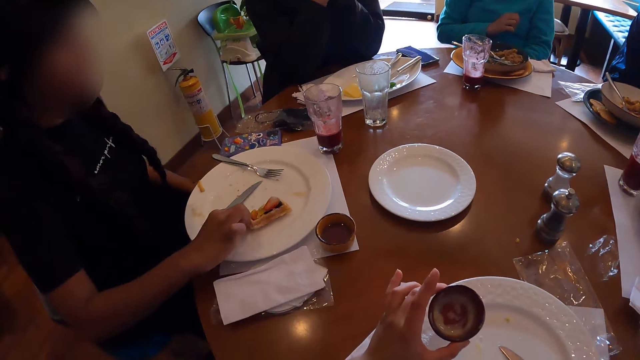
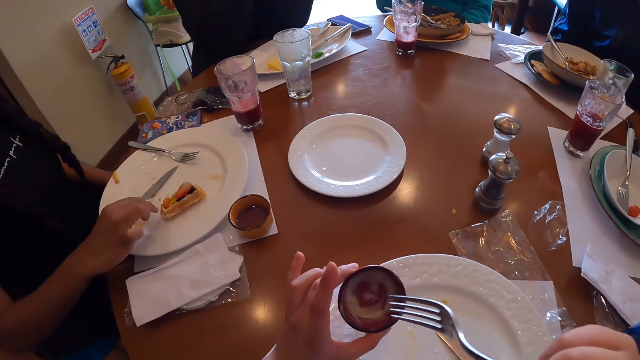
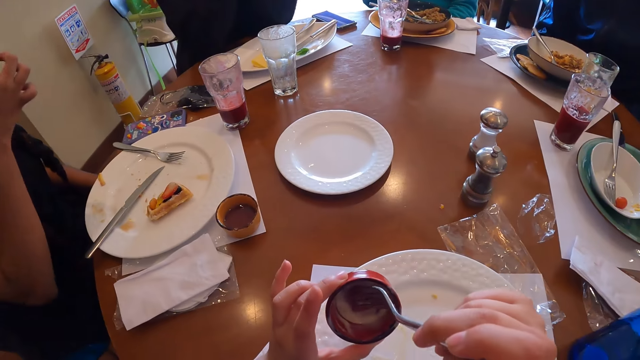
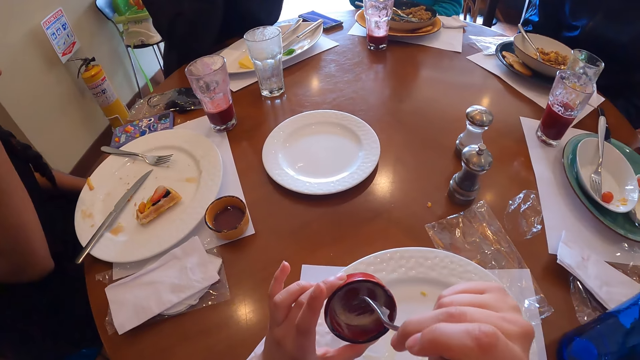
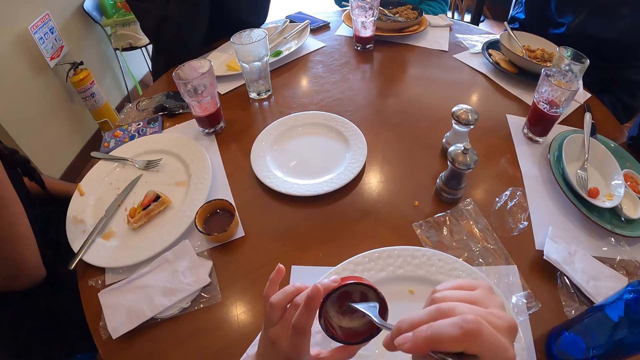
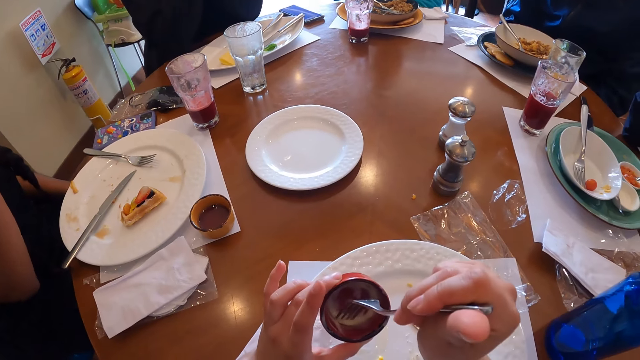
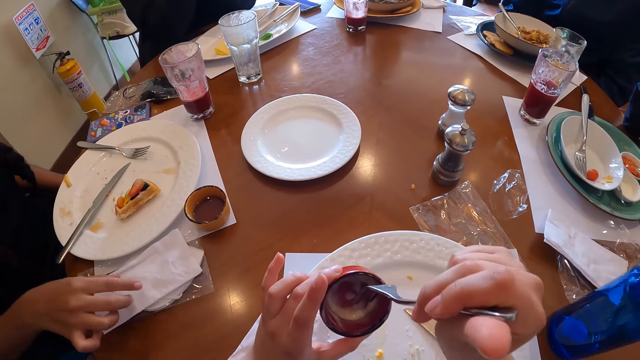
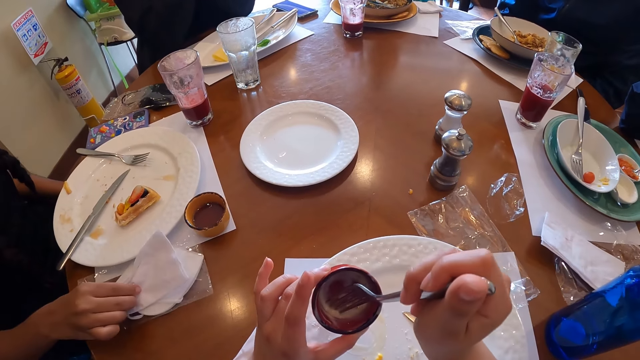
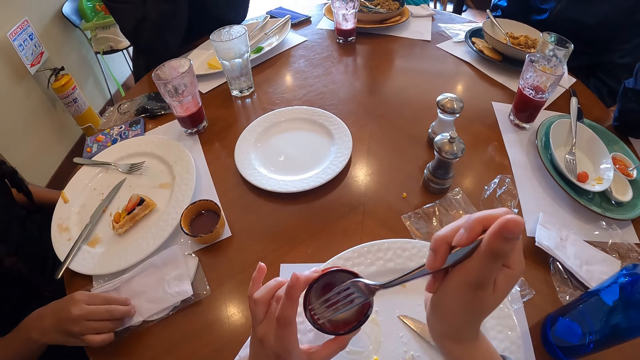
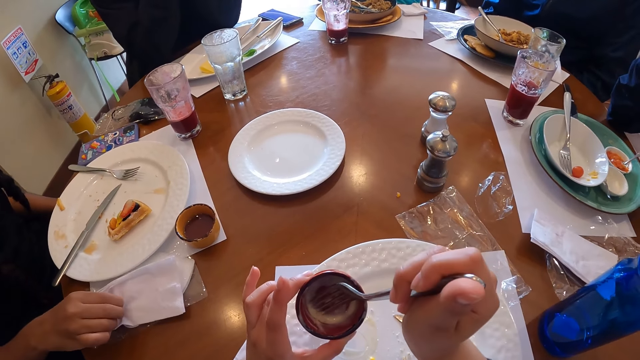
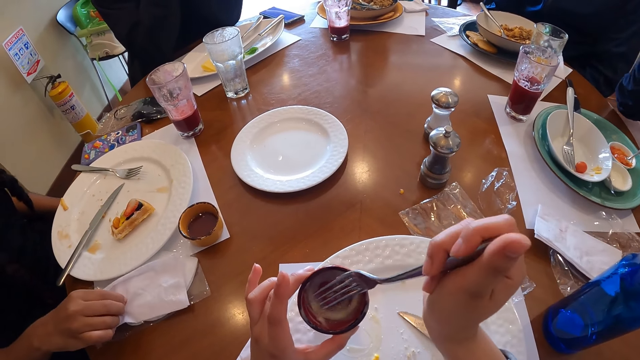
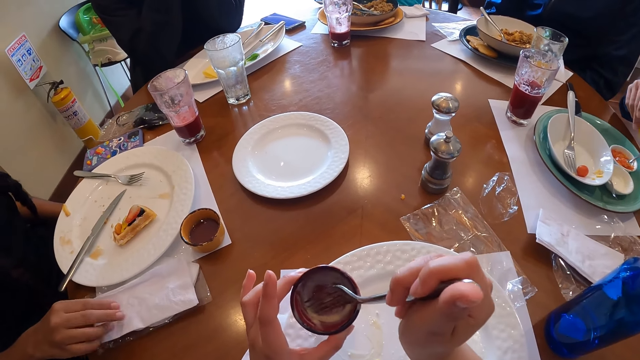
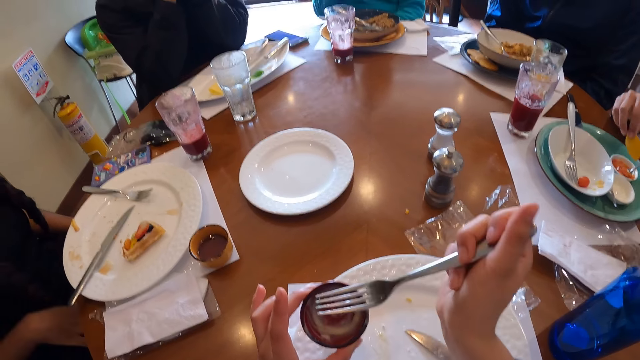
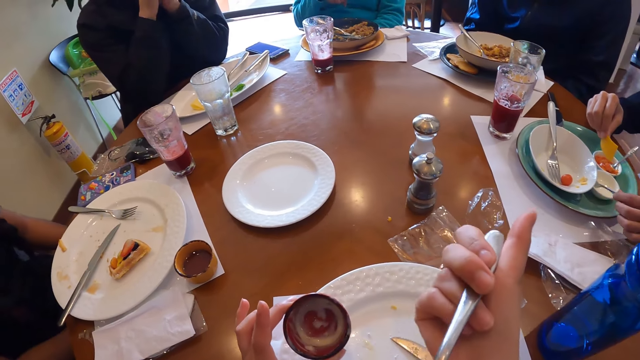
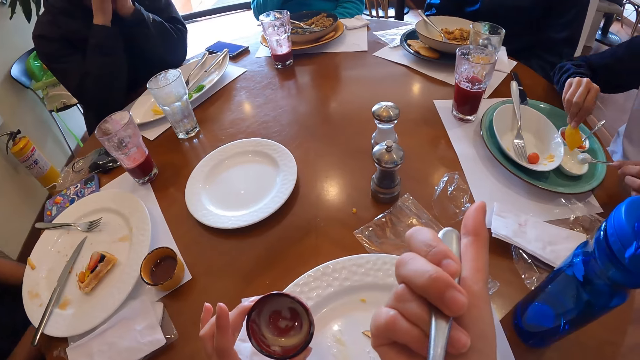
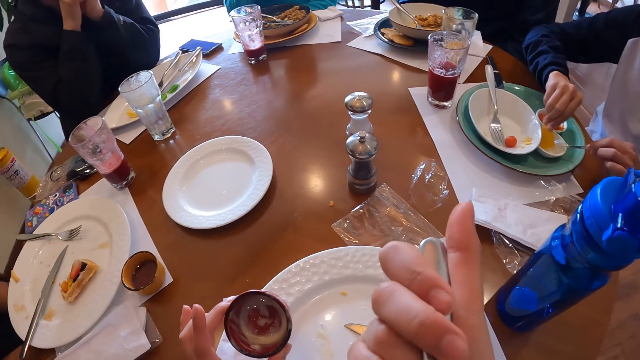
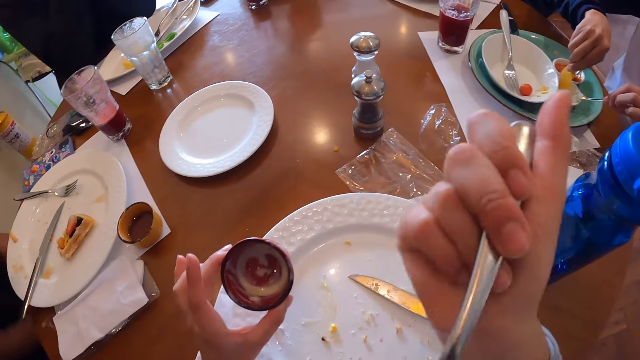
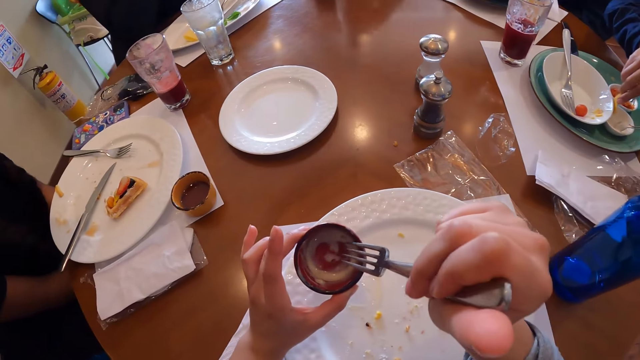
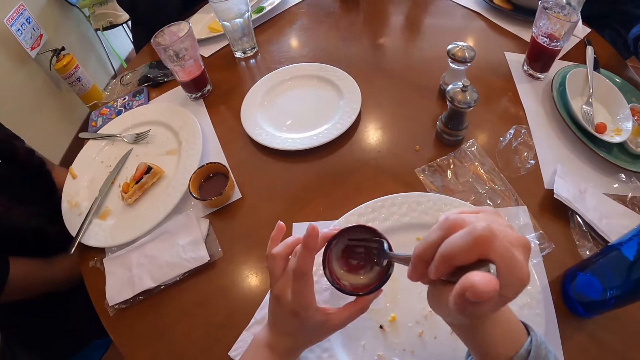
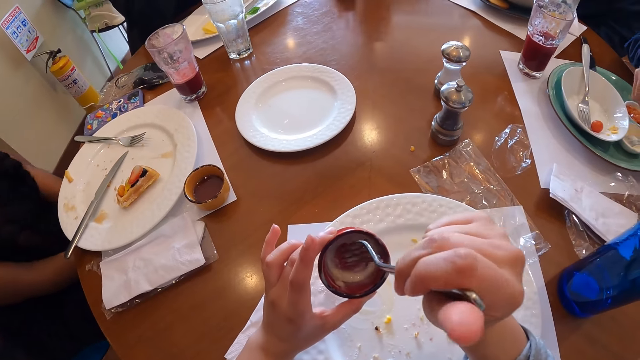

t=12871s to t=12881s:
A woman picks a crumb from the plate on the table with her right hand. The camera wearer scoops the dipping sauce from the mug in her left hand with the fork in her right hand. The woman cleans her right hand with the tissue paper. Another woman picks a spoon from the plate on the table with her left hand. The camera wearer eats the dipping sauce from the fork in her right hand. The other woman picks some dipping sauce from the plate on the table with the slice of chips in her right hand and puts the spoon into the plate with her left hand. The camera wearer scoops the sauce from the mug in her left hand with the fork in her right hand.

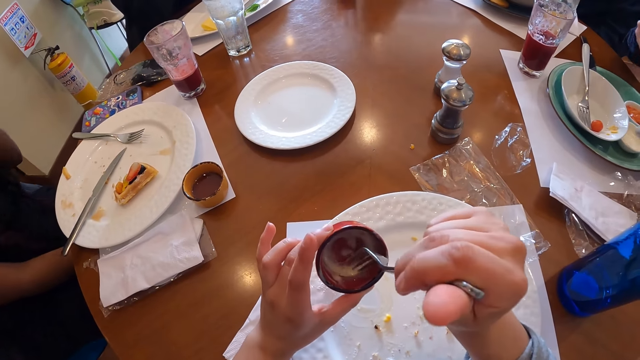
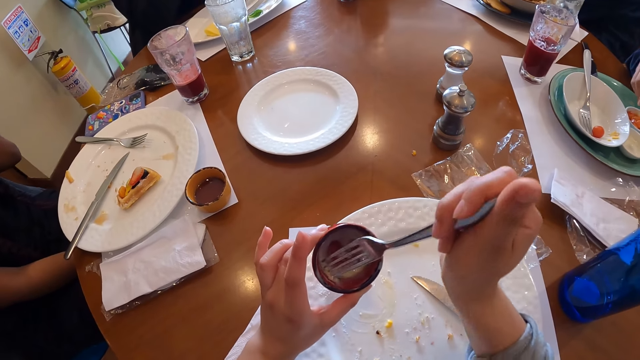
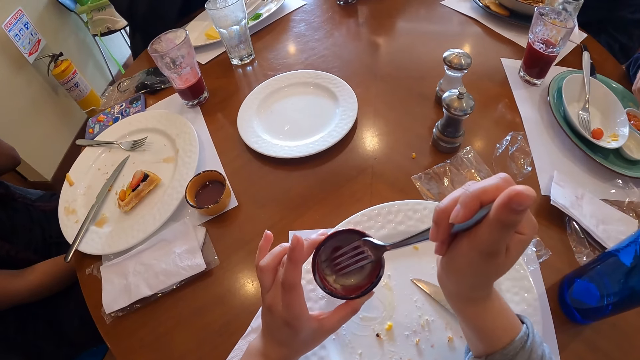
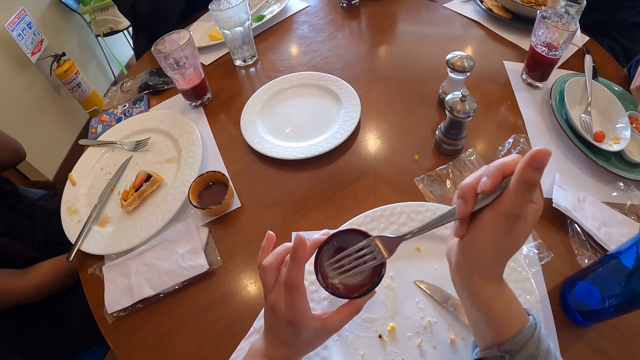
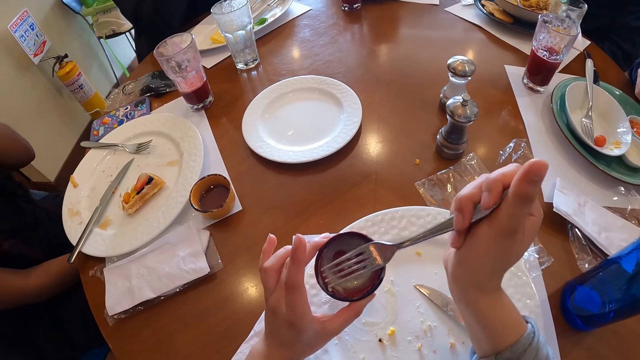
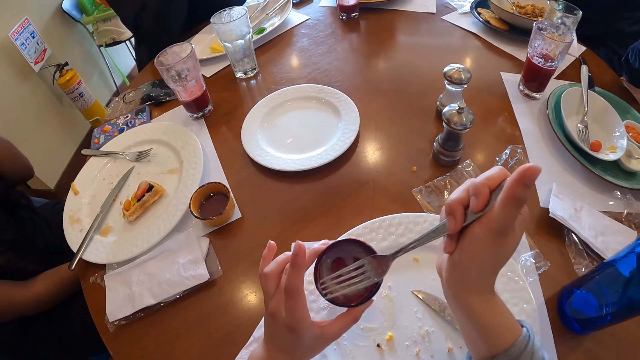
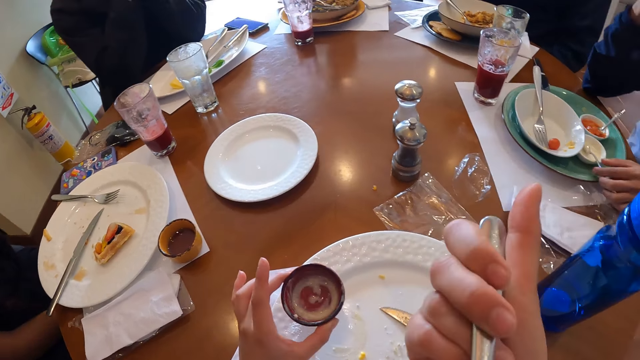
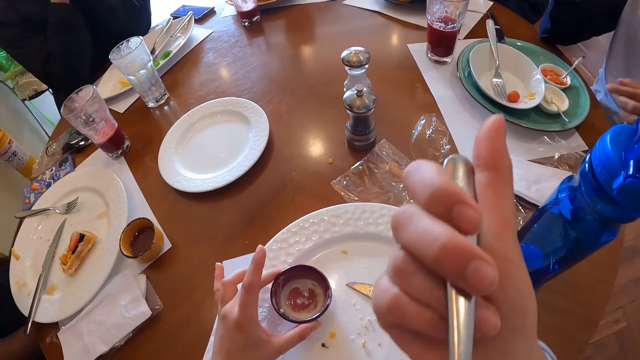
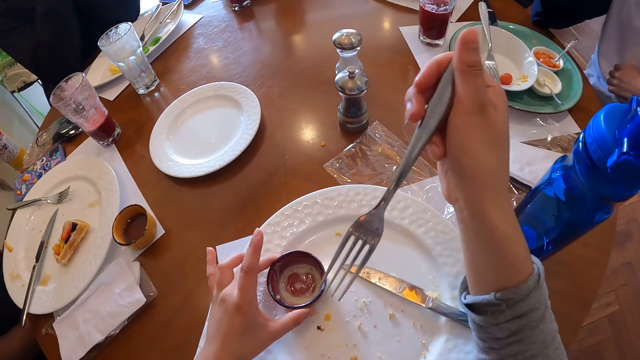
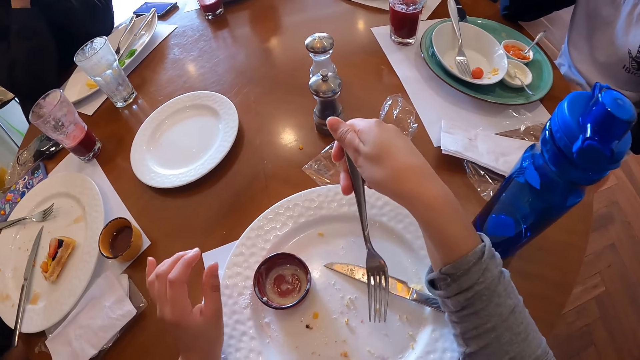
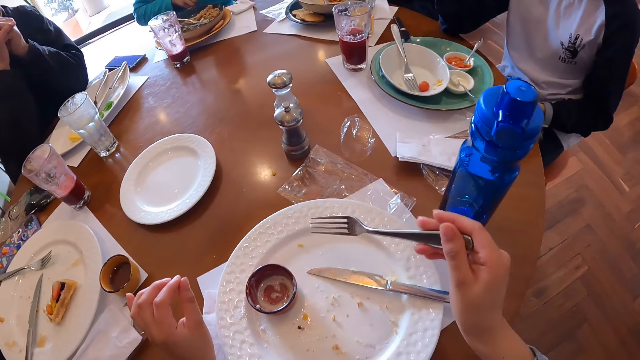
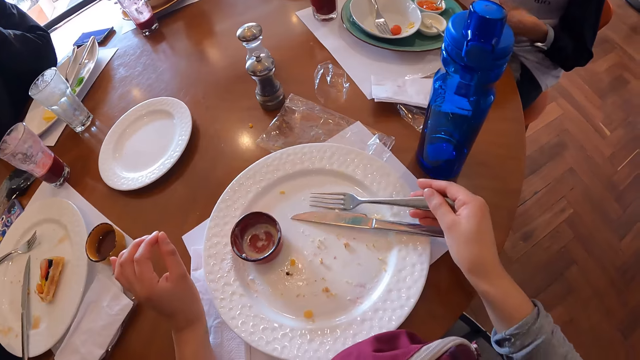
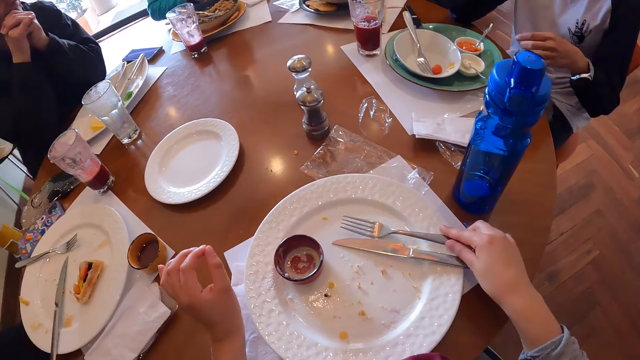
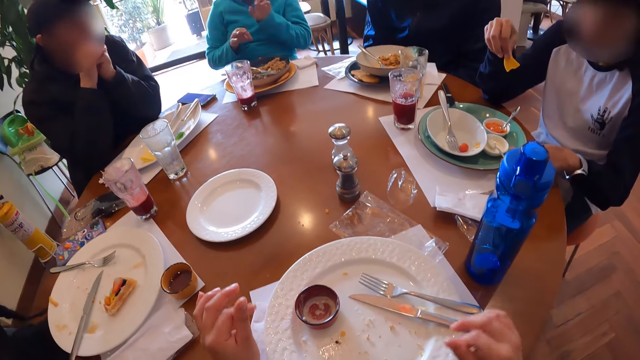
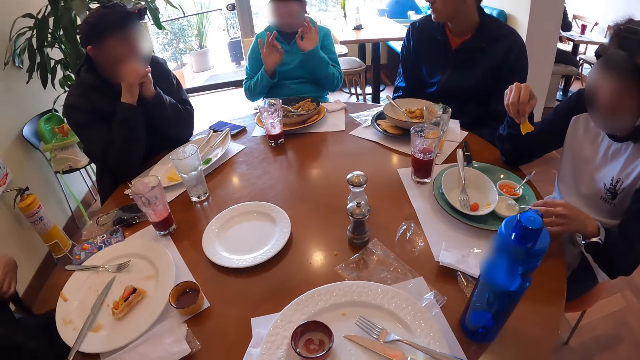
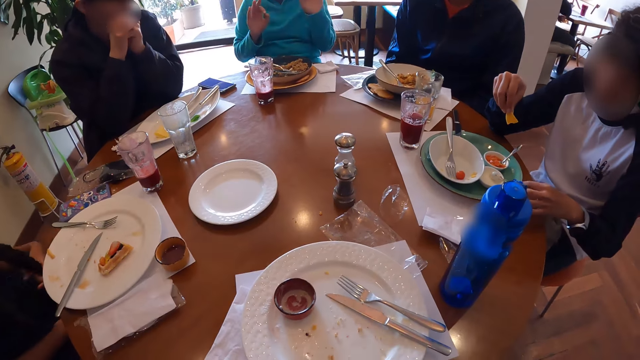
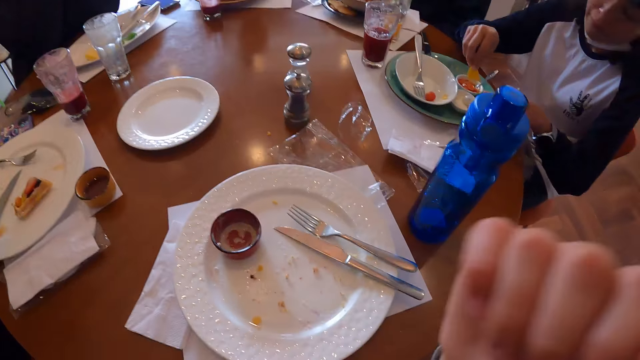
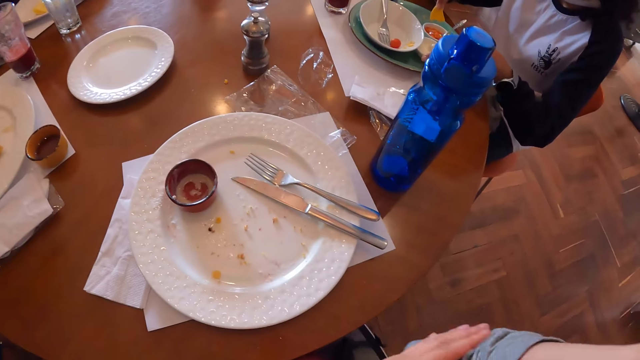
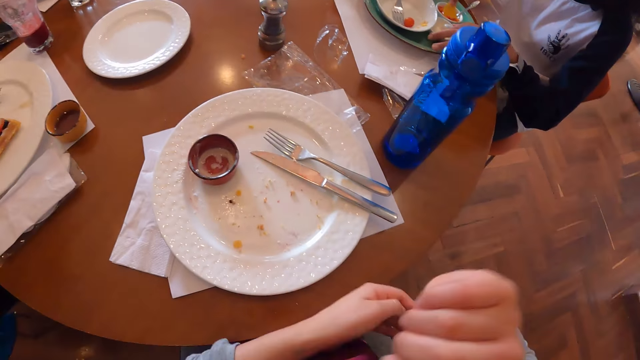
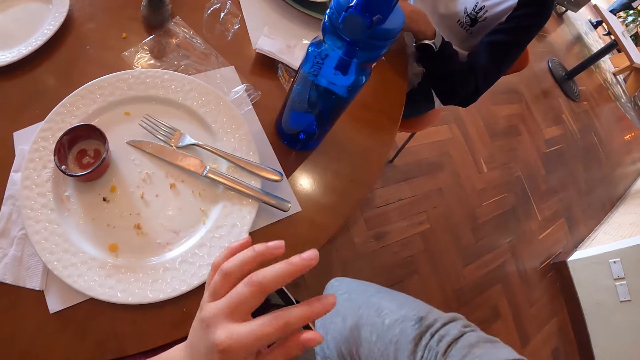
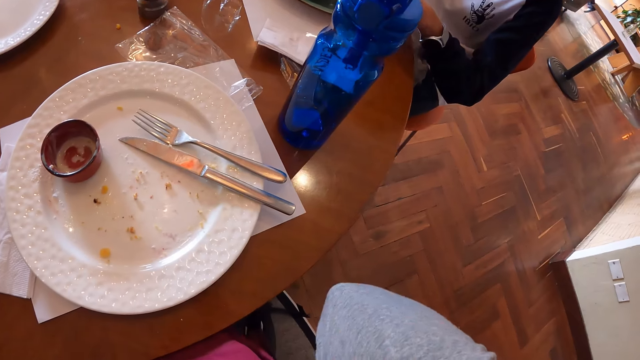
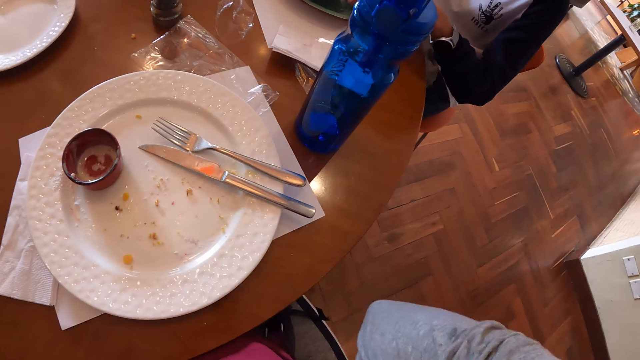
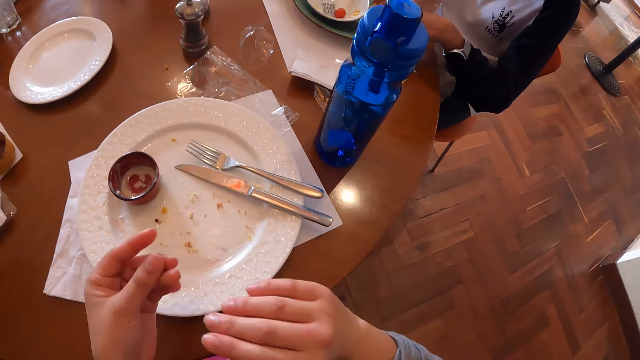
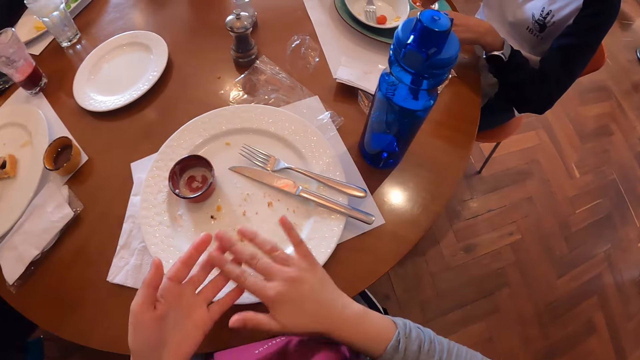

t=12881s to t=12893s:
A woman places the spoon on the plate with her left hand. The camera wearer eats the dipping sauce from the fork in her right hand. She places the mug on the plate with her left hand and places the fork on the table with her right hand. The woman picks the spoon from the plate on the table with her left hand. The woman makes a gesture and picks some dipping sauce with the slice of chips in her right hand. The camera wearer adjusts the camera. She dusts her left hand with her right hand.
